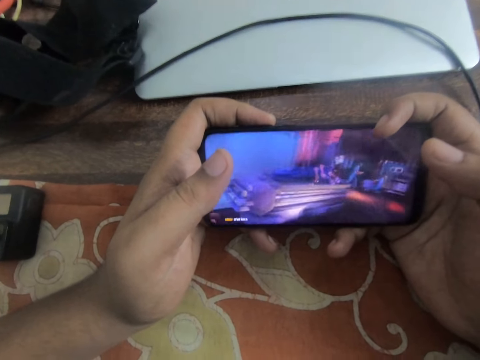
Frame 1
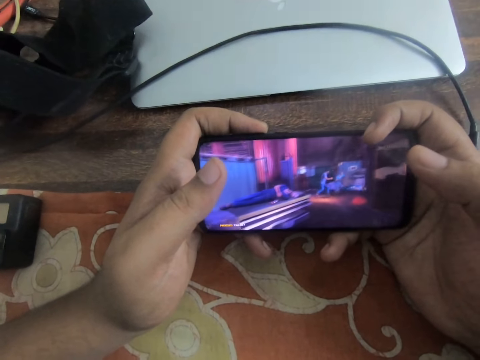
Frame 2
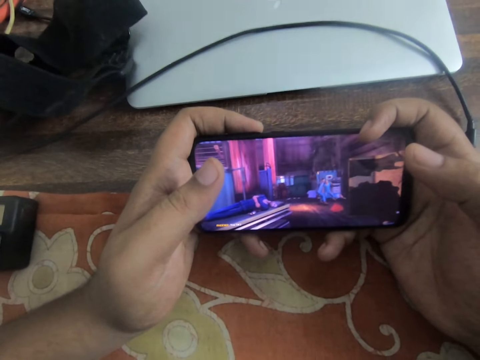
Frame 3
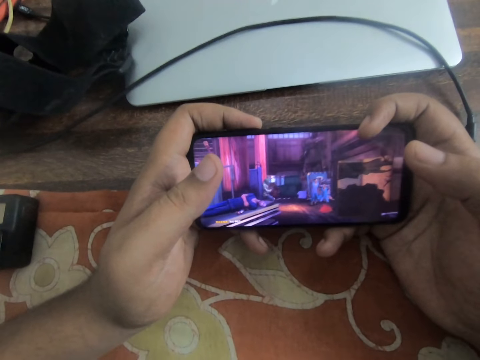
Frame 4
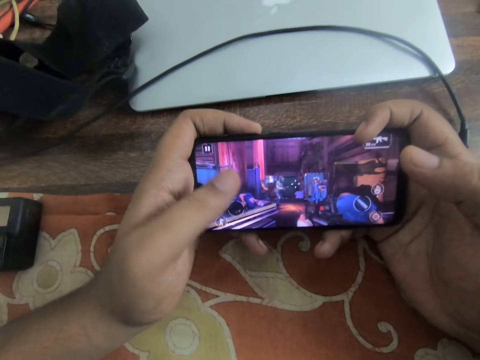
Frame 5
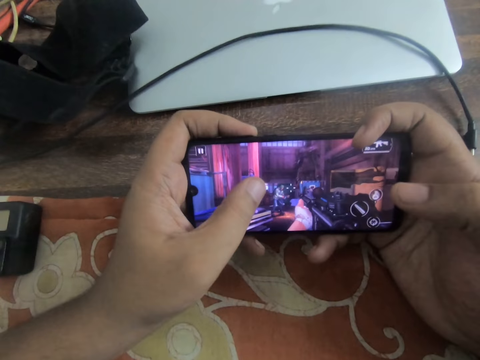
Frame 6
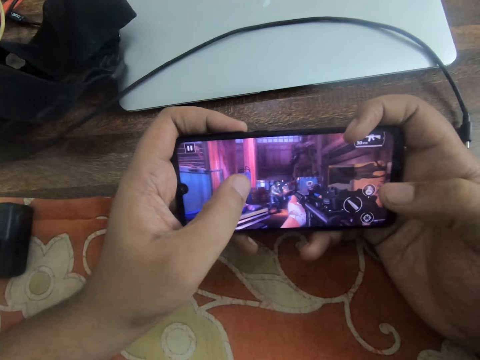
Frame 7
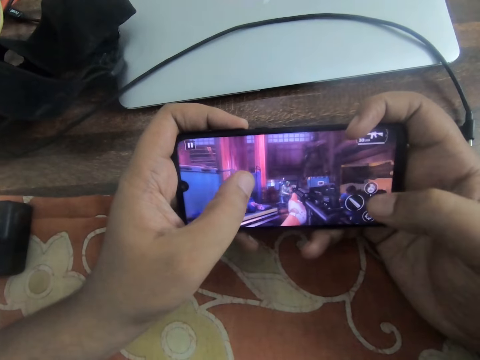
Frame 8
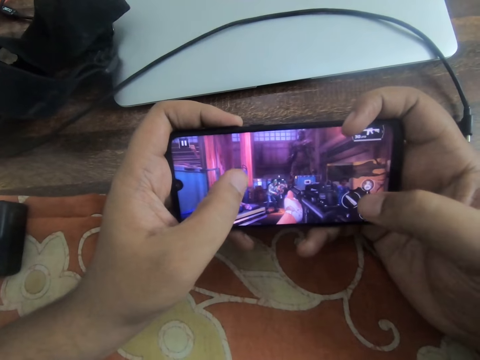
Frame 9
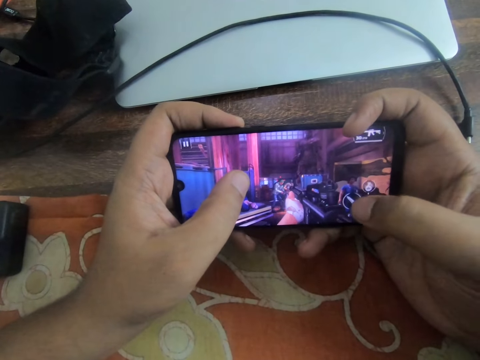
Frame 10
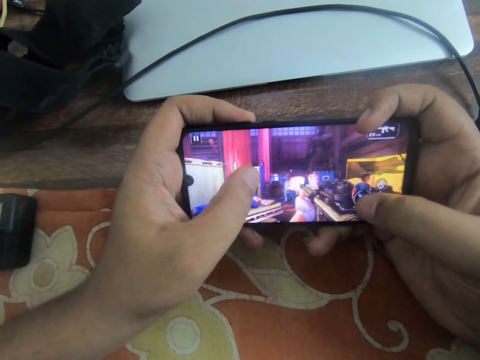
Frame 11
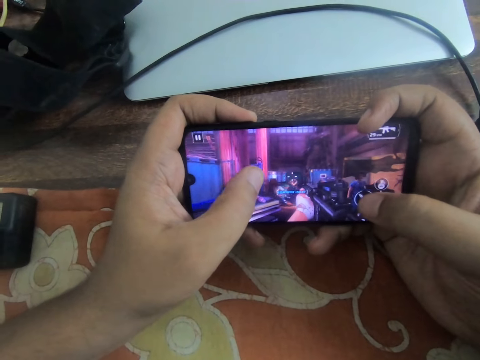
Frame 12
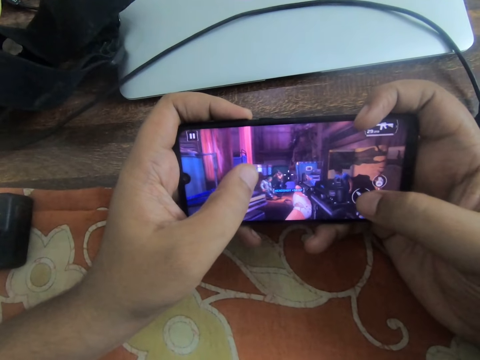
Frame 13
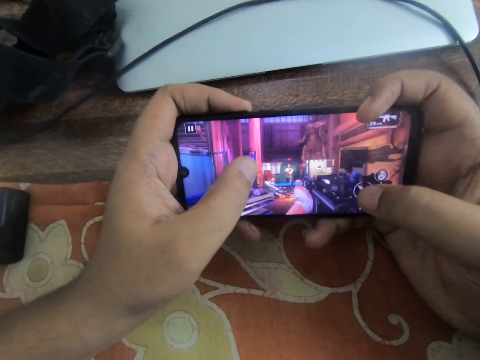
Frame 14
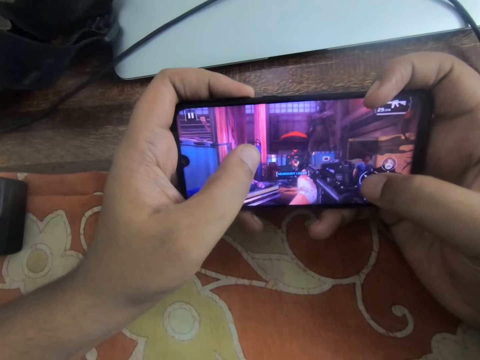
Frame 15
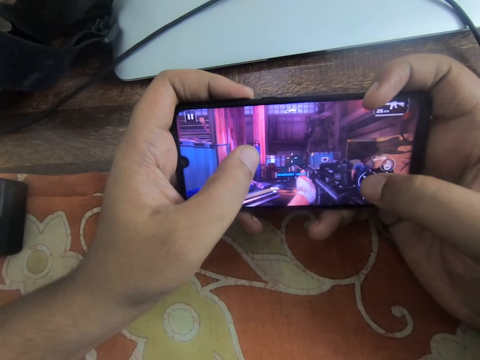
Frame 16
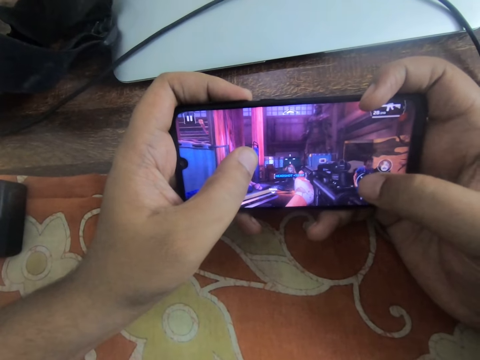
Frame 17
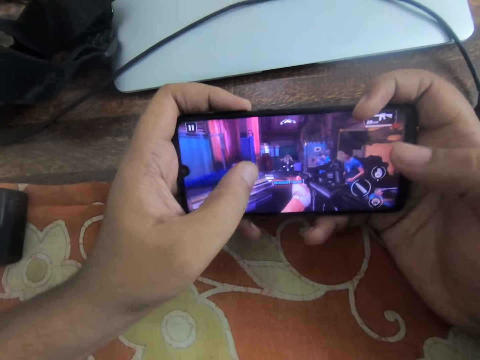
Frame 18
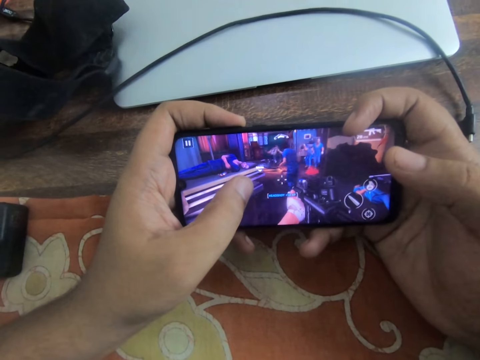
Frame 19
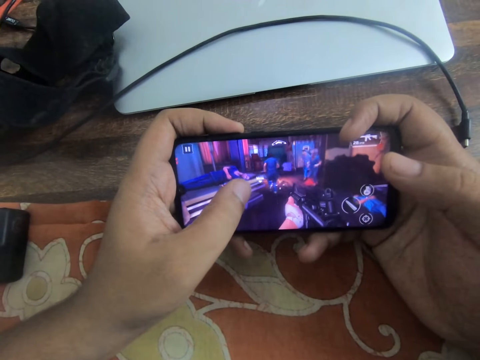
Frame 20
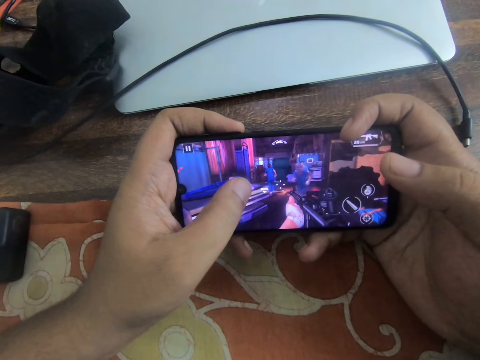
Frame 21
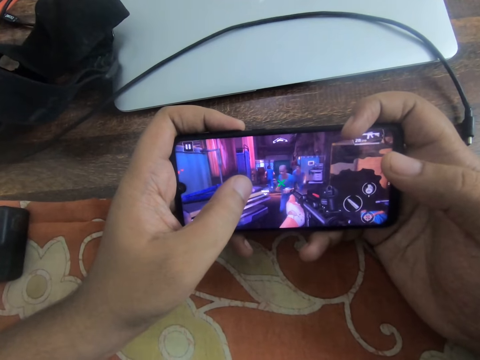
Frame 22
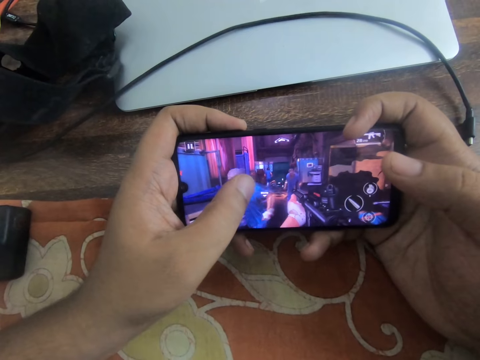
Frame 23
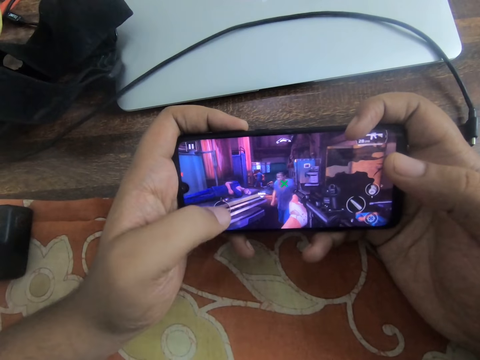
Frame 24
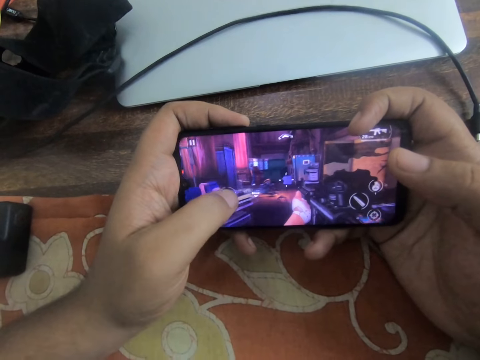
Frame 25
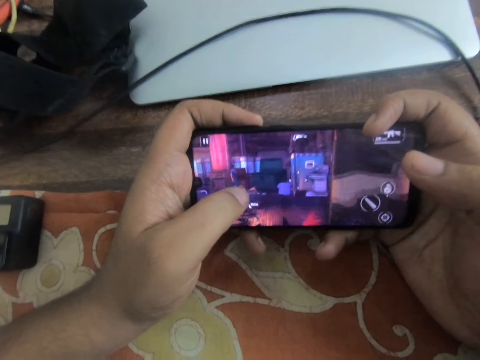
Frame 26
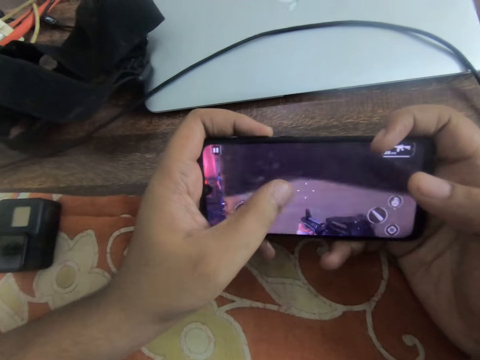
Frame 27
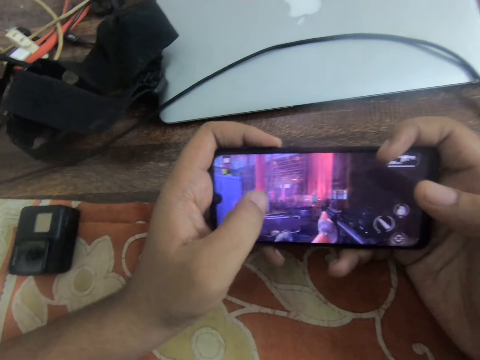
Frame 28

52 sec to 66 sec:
The camera wearer taps the phone screen with both thumbs. He places his left thumb on the screen. He slides through the phone screen with his left thumb.

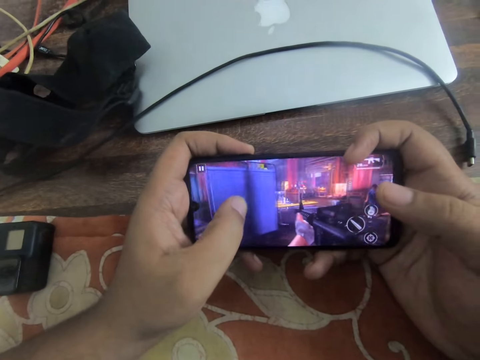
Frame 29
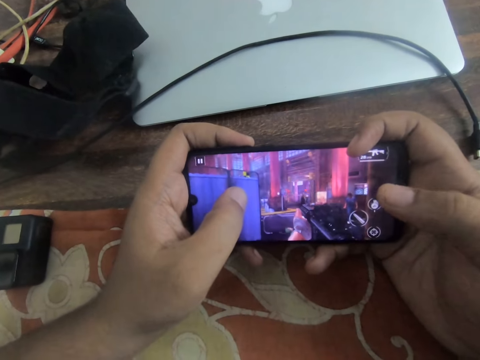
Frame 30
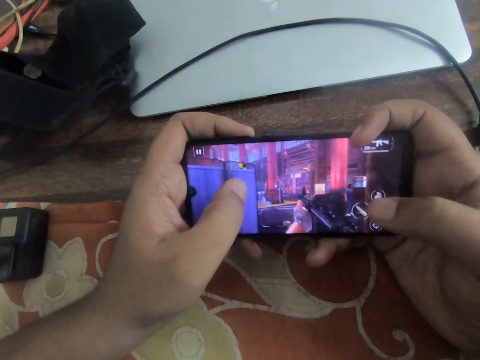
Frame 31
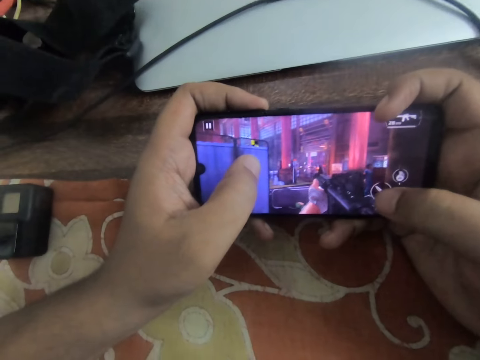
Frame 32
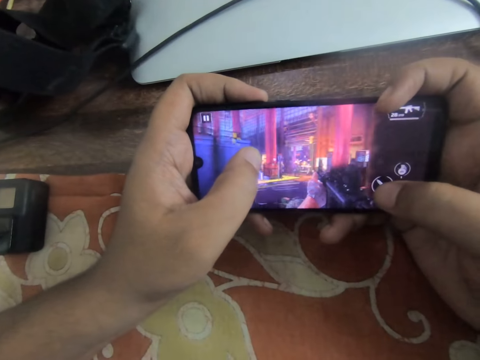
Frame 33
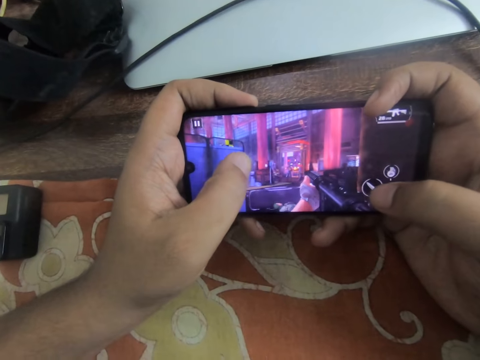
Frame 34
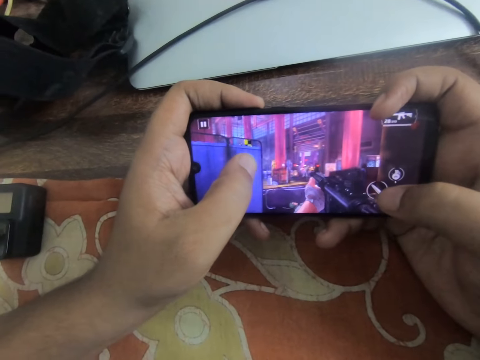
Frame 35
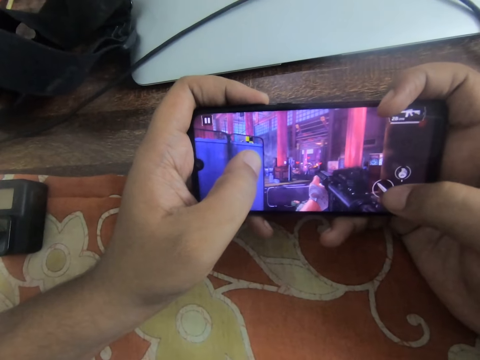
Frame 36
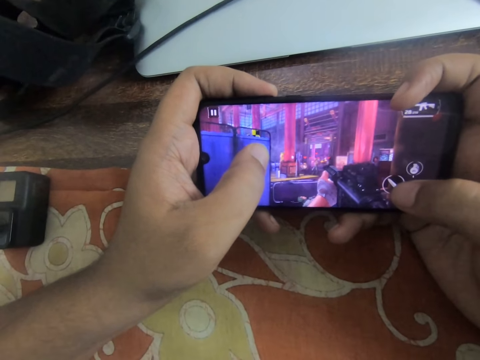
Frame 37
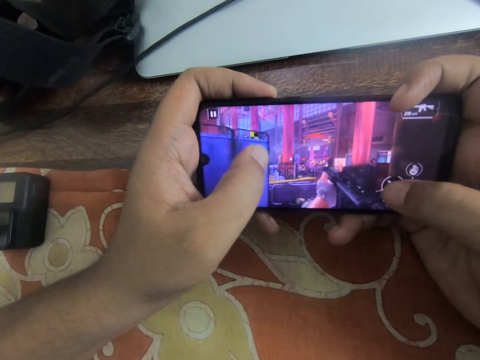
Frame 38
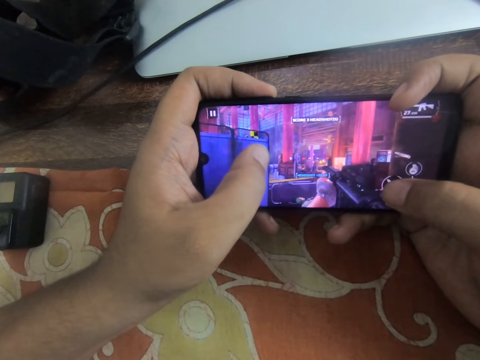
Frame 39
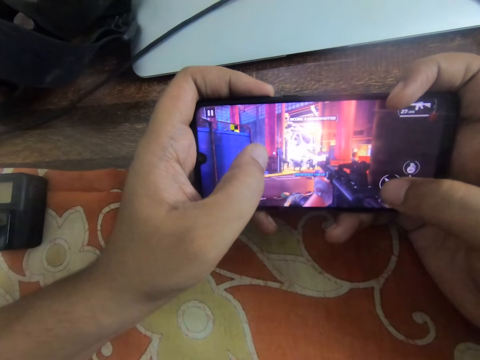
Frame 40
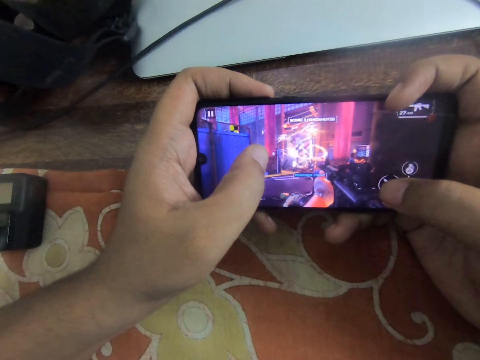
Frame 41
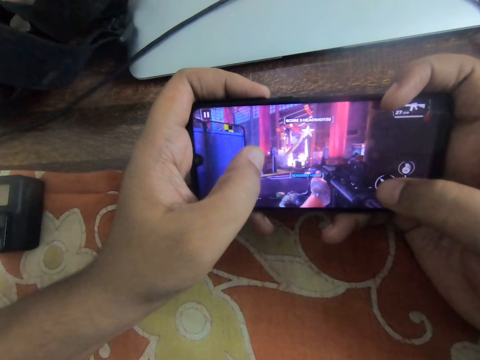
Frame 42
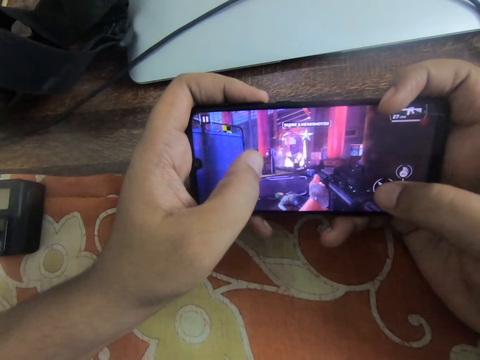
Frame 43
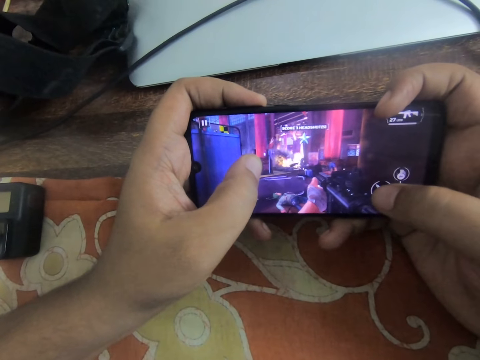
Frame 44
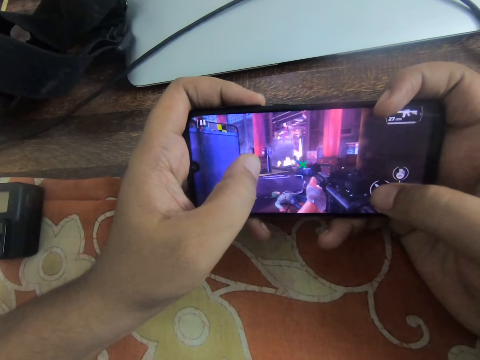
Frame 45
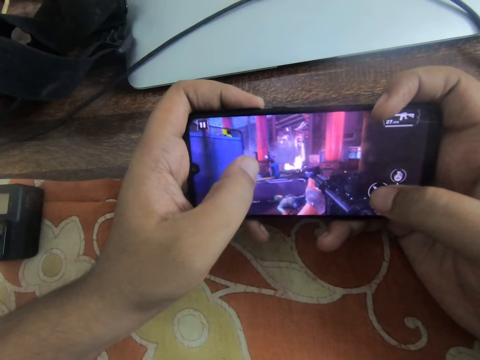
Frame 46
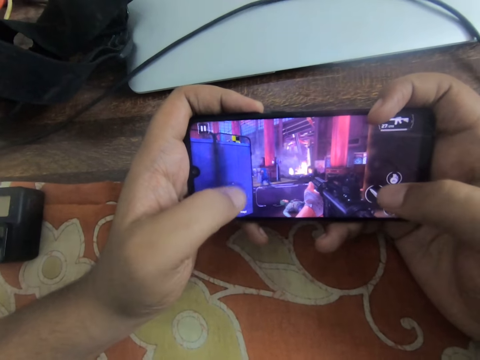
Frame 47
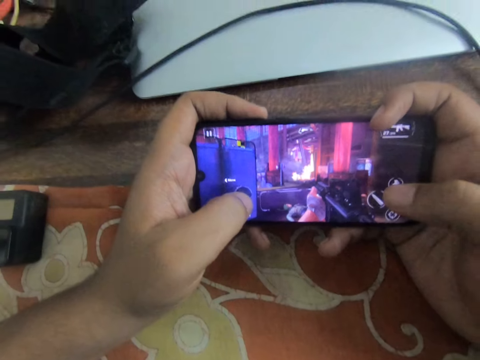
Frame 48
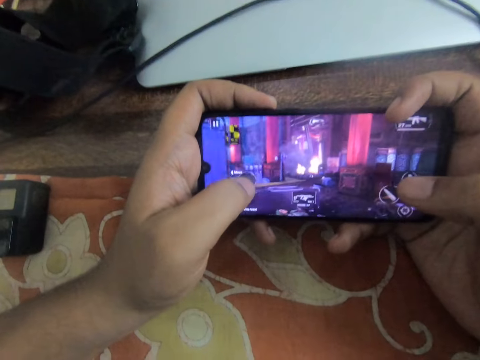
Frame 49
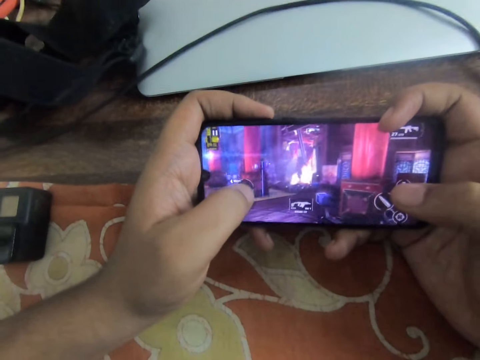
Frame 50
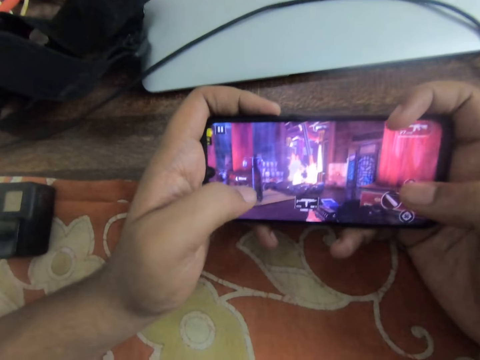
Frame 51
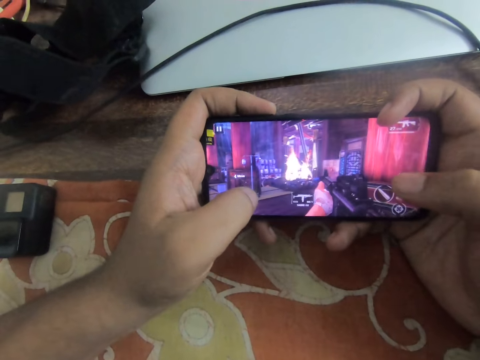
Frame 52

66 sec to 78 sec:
The camera wearer taps the phone screen with his right thumb. He slides his left thumb on the screen and taps the phone screen with his left thumb.
